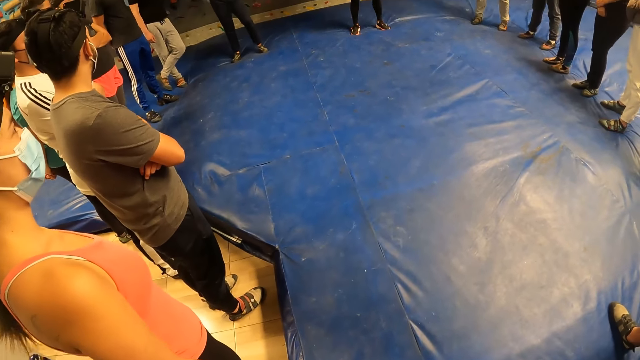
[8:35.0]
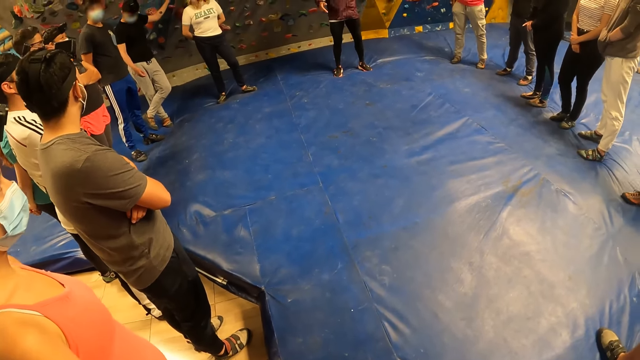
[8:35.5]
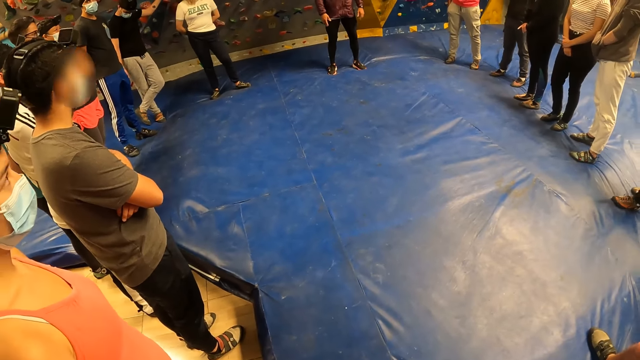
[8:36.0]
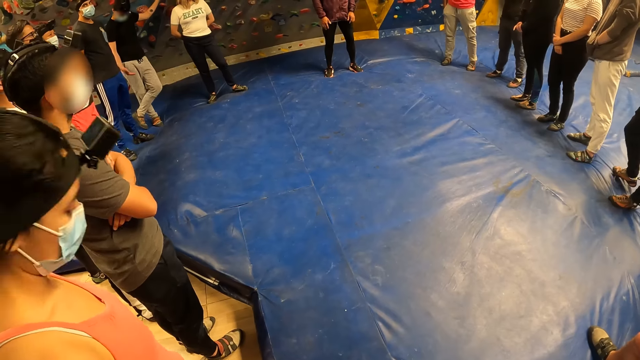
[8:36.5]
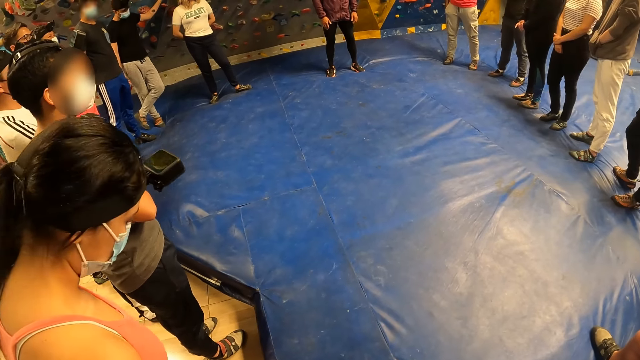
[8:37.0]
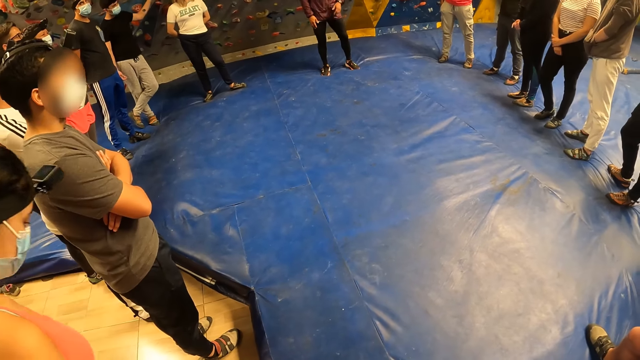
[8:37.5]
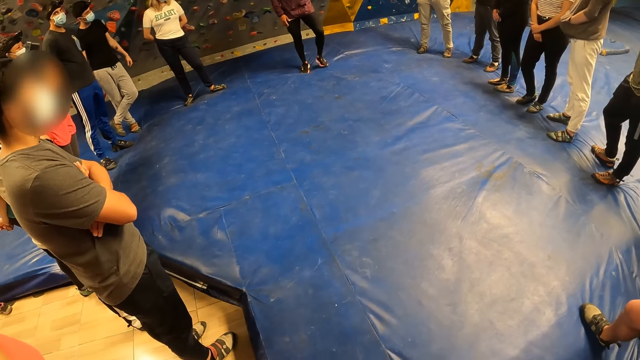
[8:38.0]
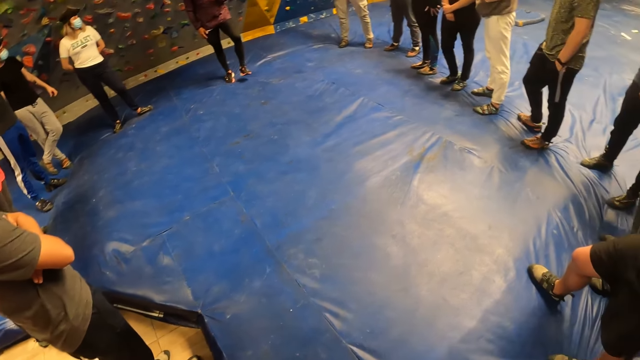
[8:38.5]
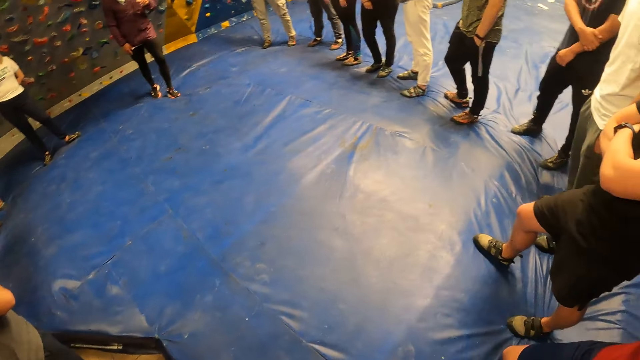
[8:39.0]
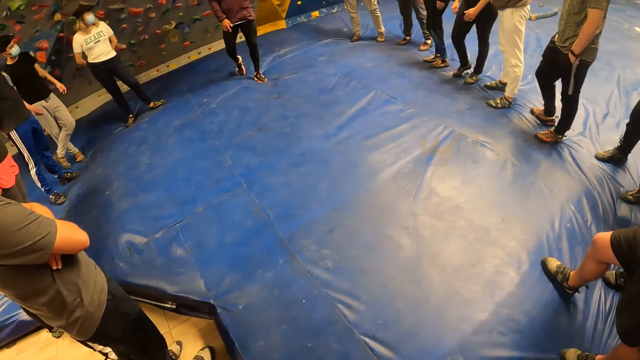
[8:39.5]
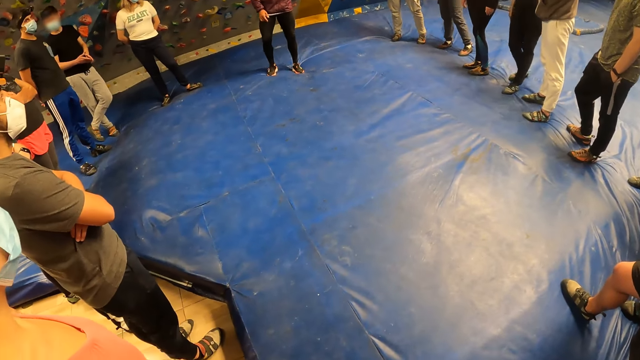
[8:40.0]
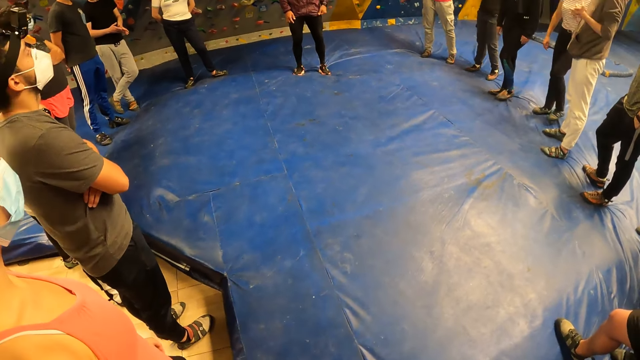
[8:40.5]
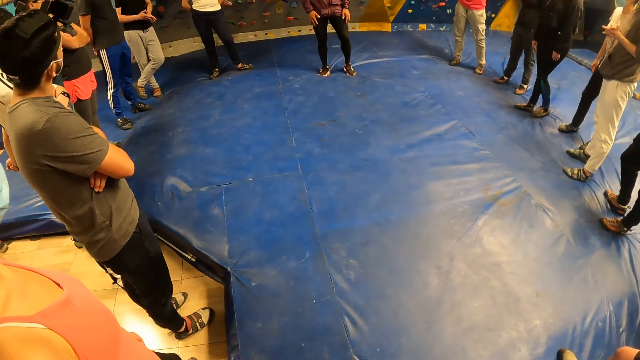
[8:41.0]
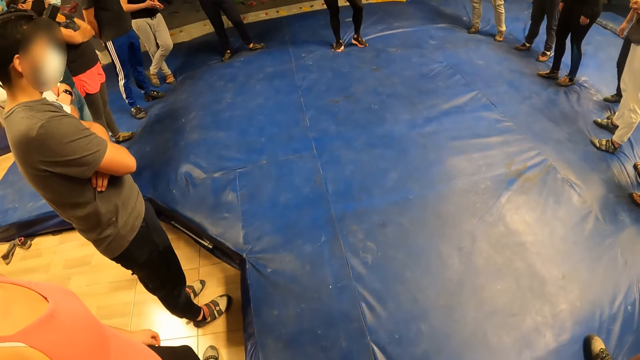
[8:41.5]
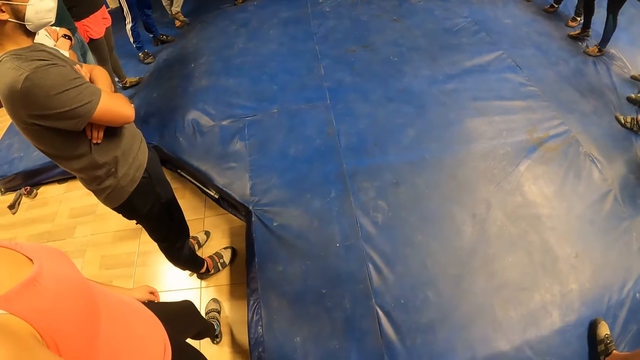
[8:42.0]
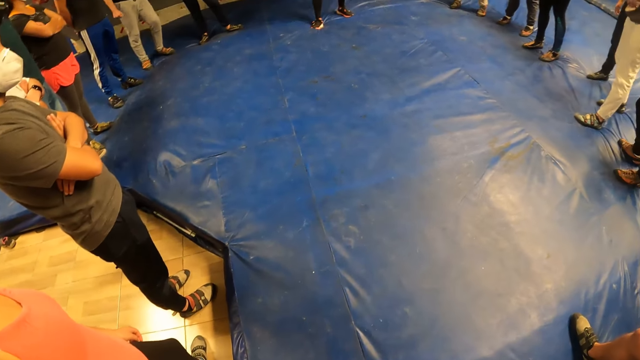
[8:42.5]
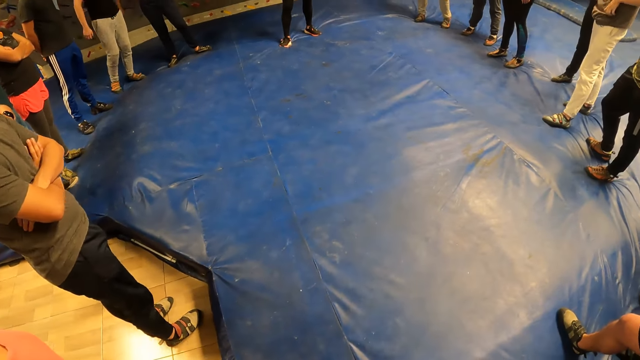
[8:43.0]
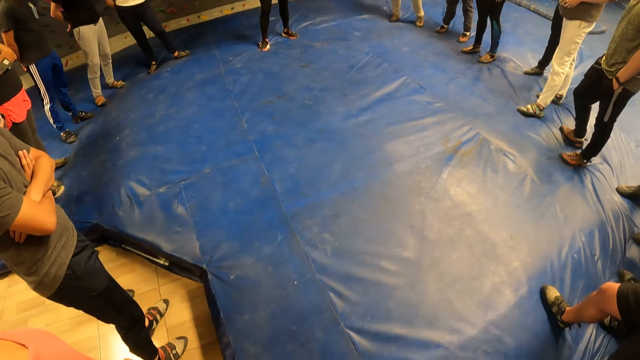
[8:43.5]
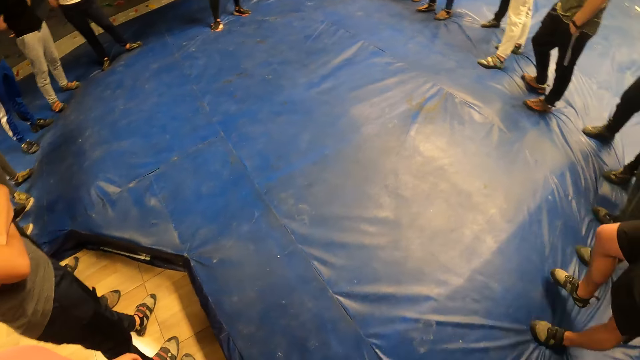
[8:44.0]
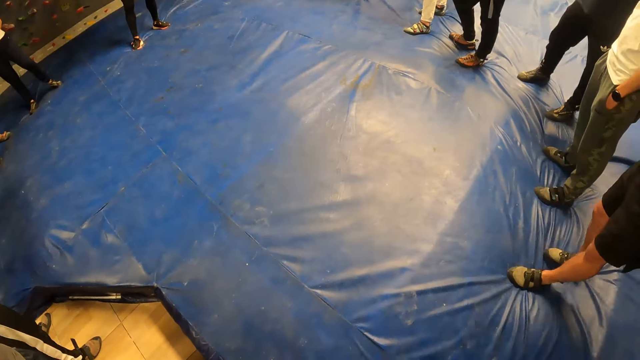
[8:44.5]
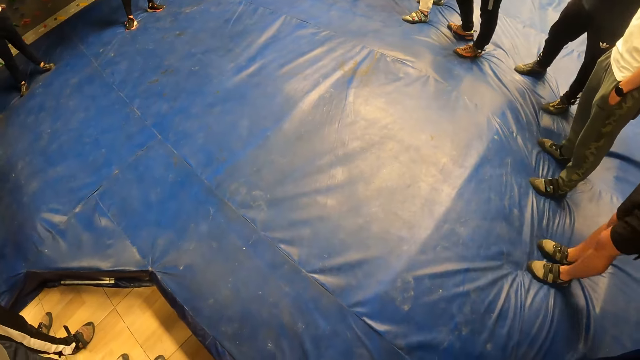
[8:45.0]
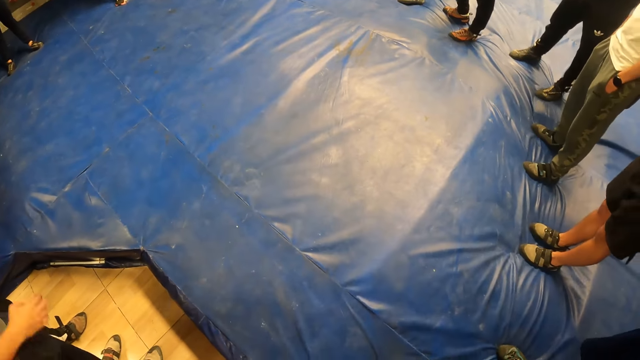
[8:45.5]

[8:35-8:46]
The man hits his hands on his legs.

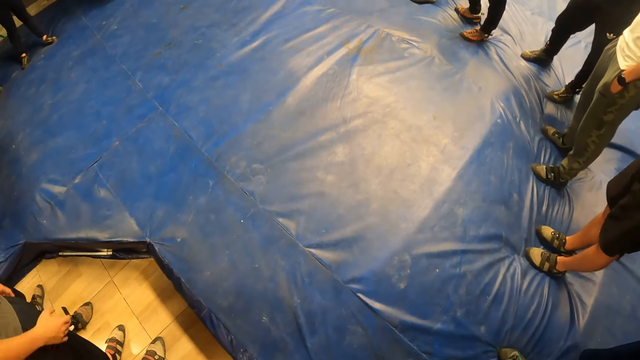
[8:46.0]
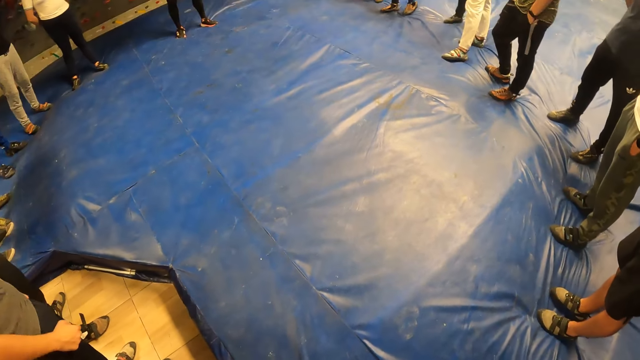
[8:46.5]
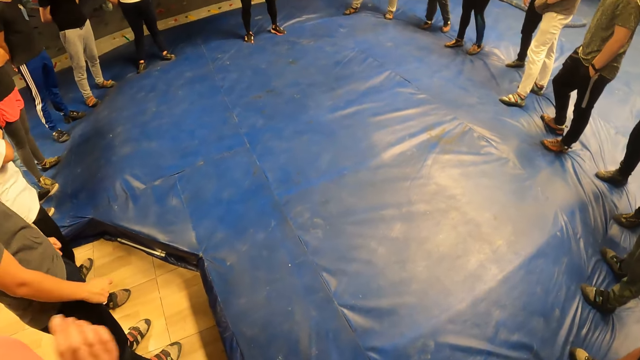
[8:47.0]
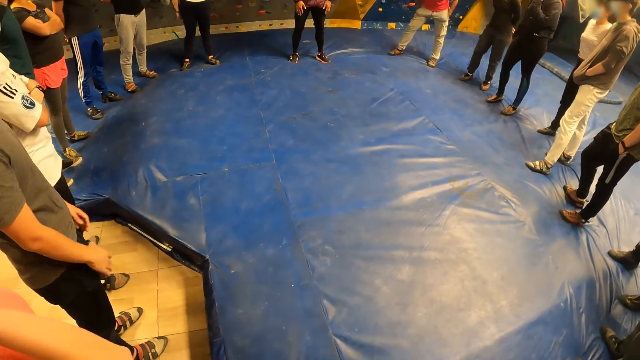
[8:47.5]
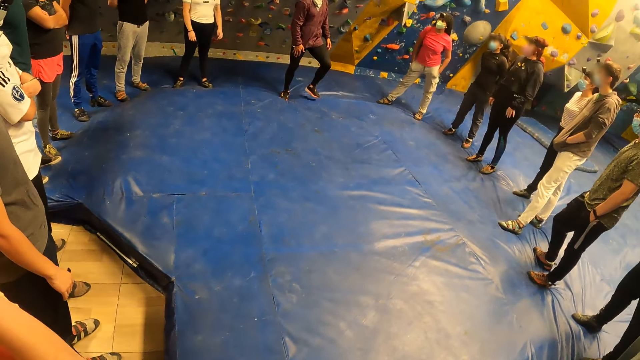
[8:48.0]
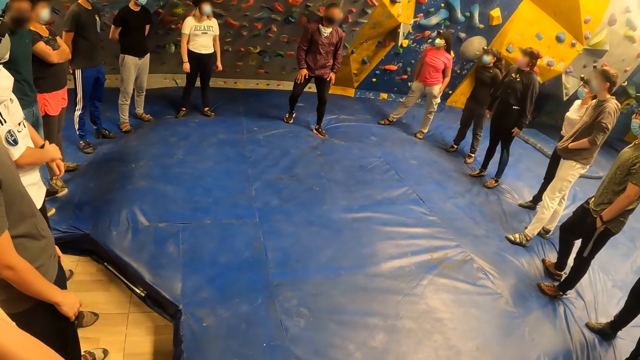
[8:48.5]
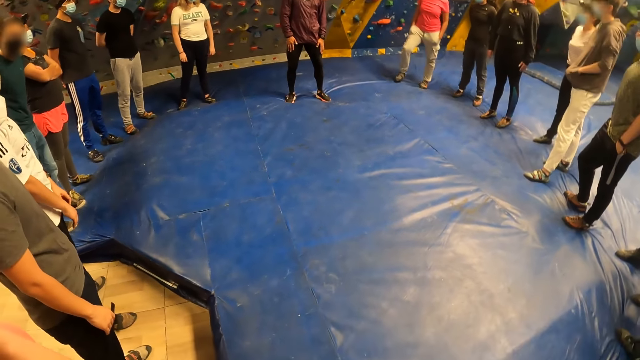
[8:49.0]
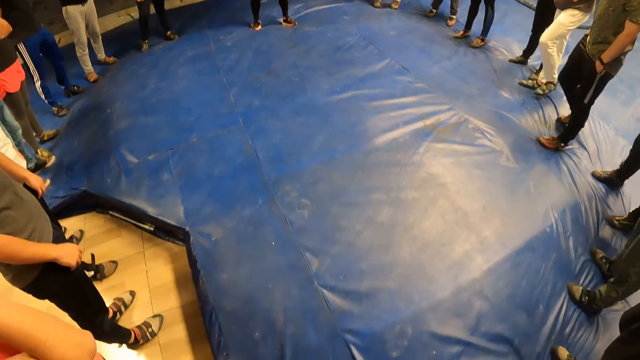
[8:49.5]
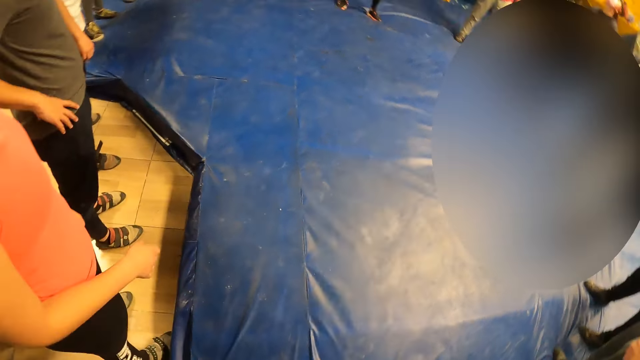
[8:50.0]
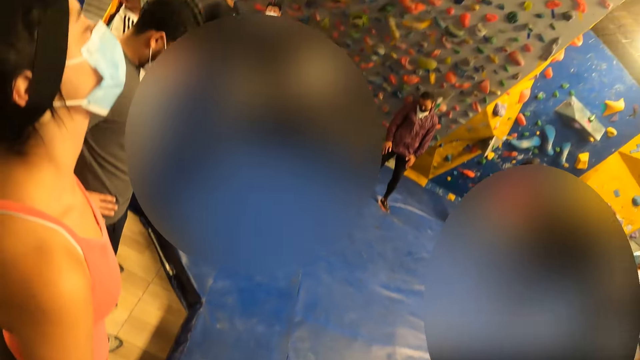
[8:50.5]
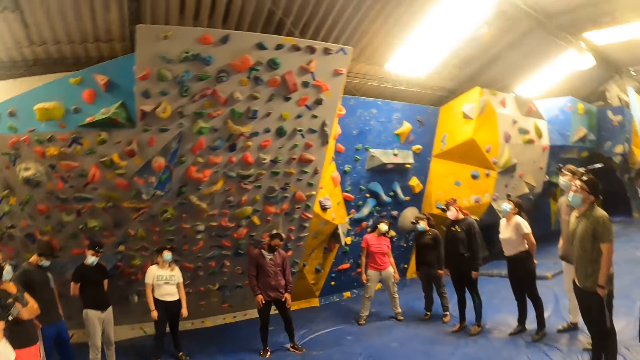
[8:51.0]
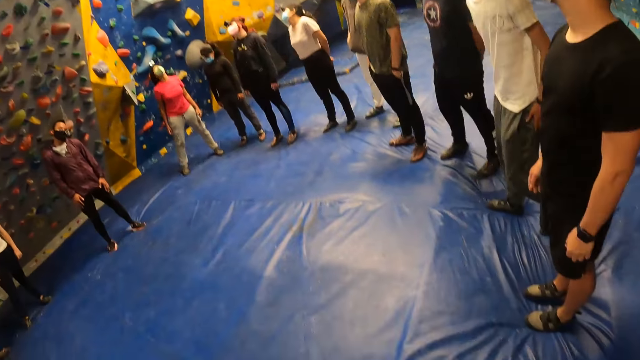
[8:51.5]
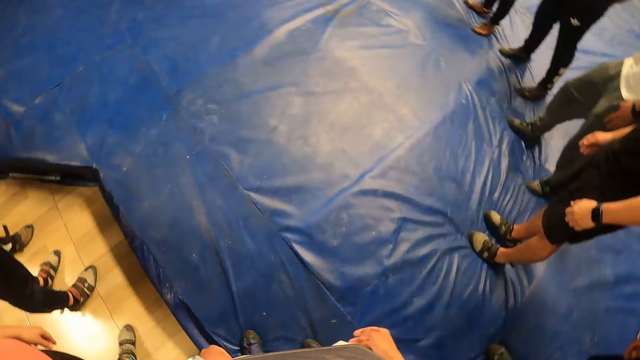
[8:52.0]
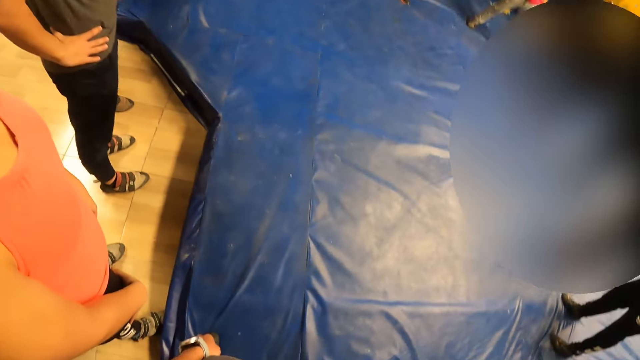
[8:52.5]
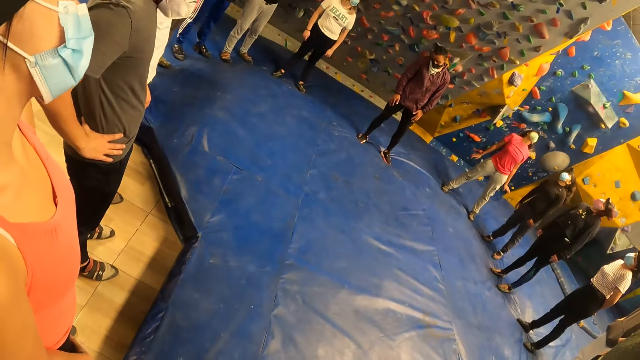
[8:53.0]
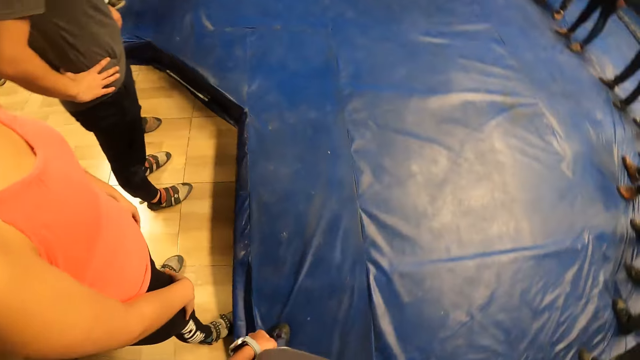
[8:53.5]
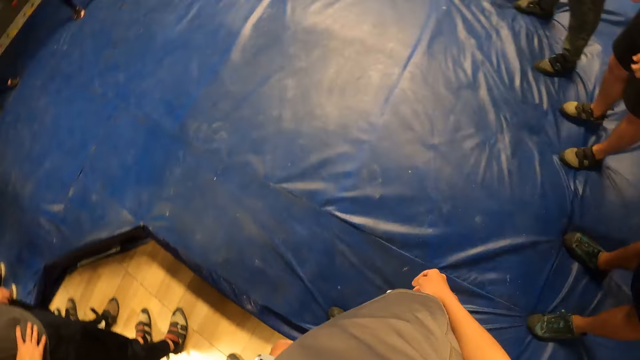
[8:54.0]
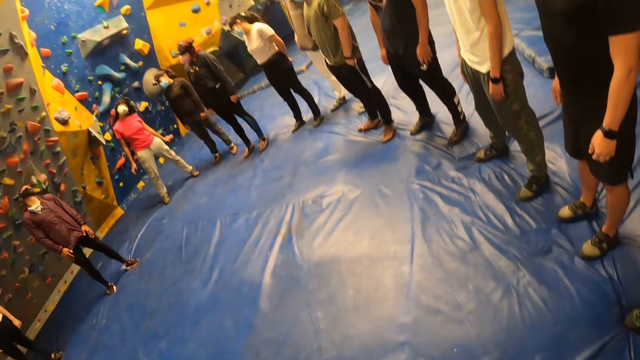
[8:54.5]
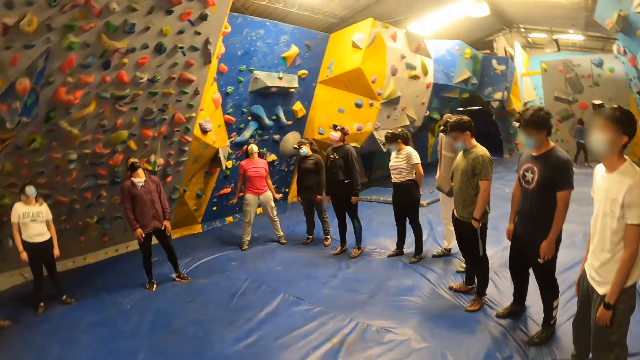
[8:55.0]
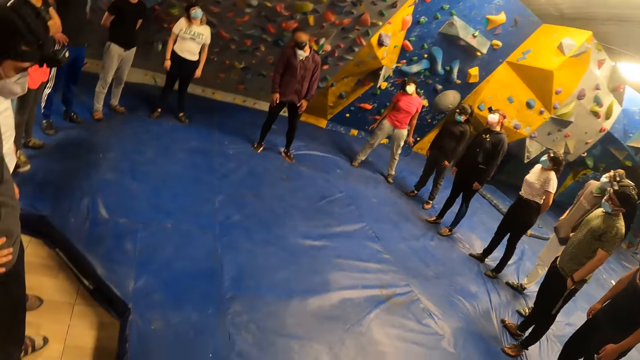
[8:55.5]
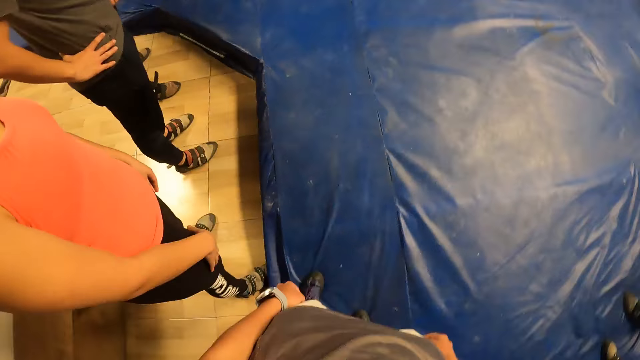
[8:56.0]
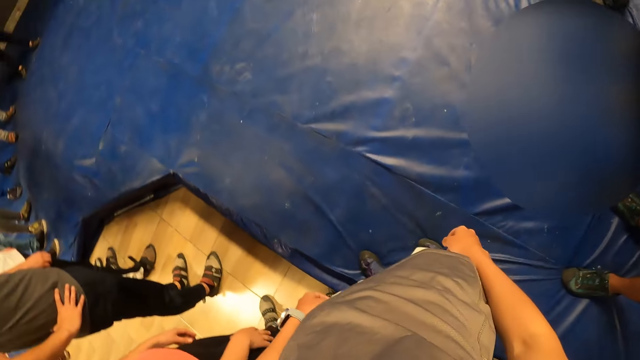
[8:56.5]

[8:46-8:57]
The man exercises his neck. The camera wearer exercises his neck. He spins the head.
